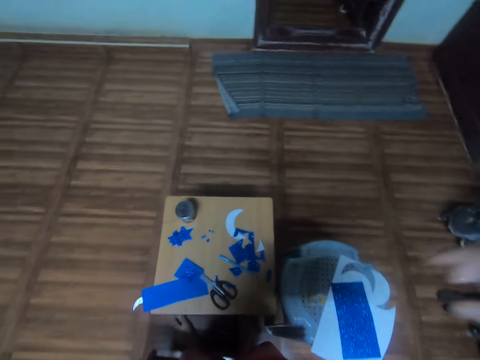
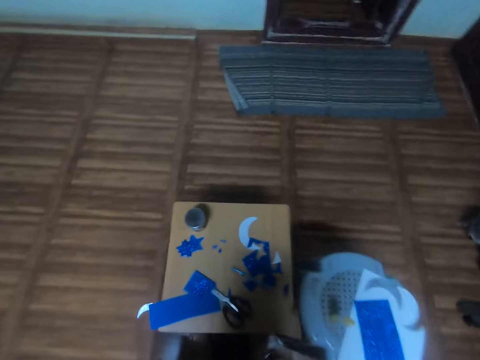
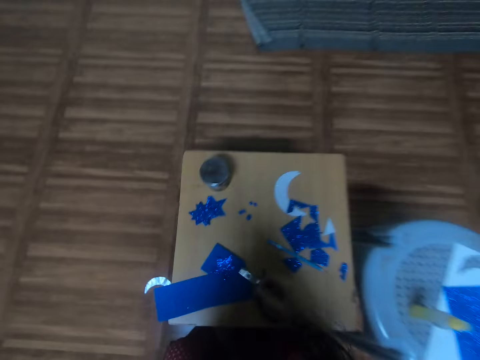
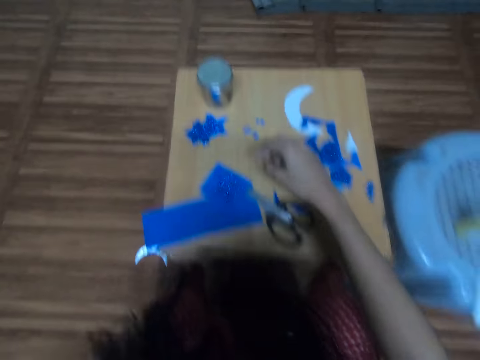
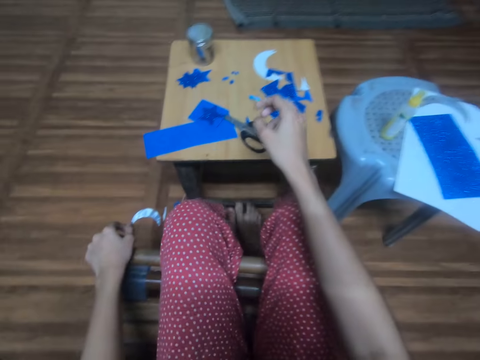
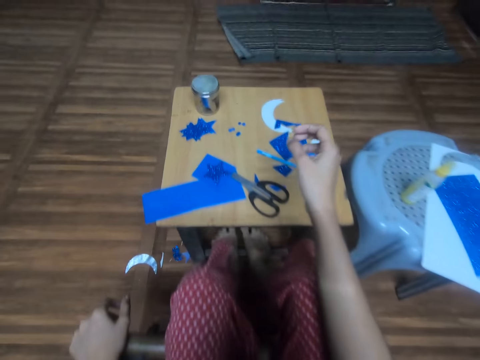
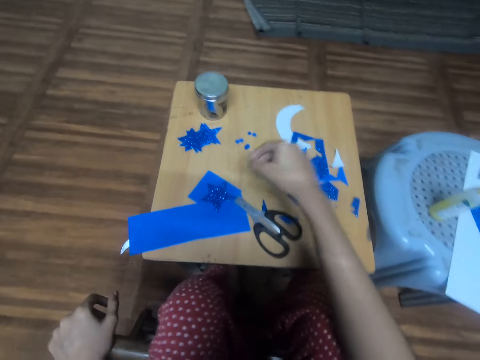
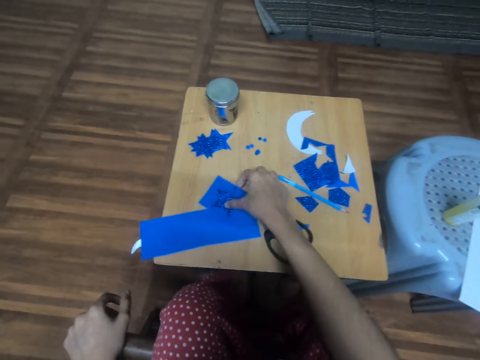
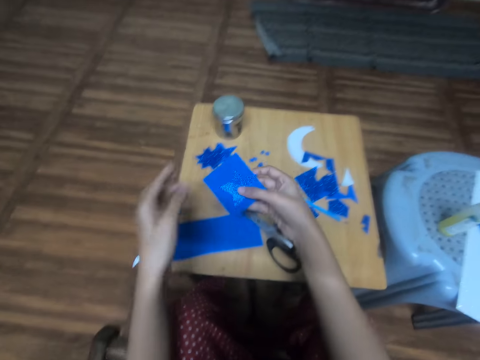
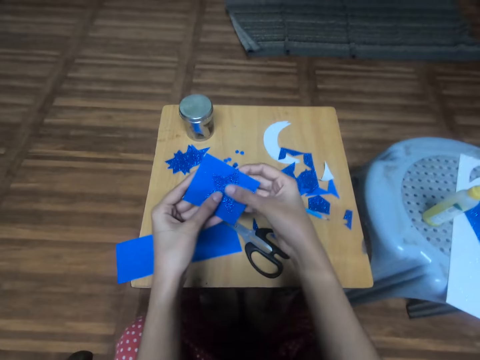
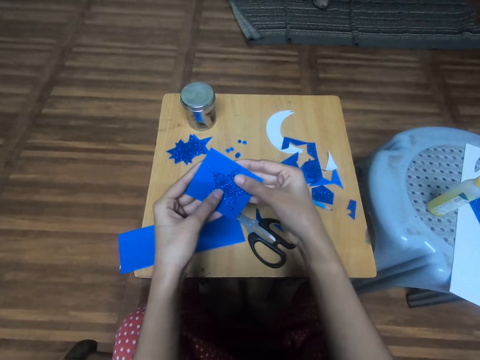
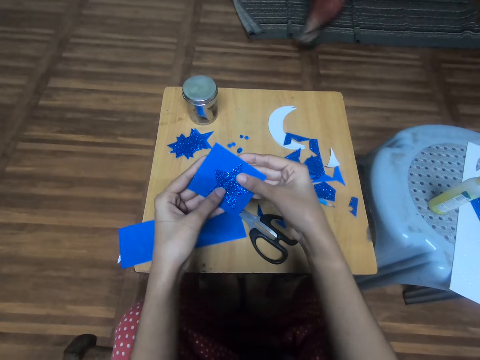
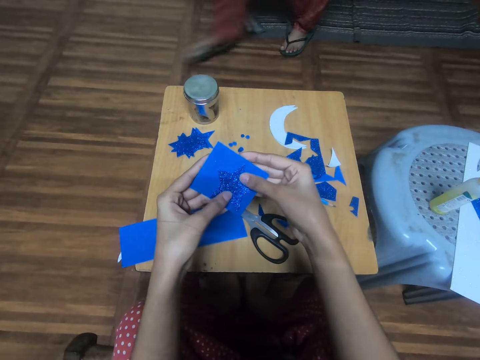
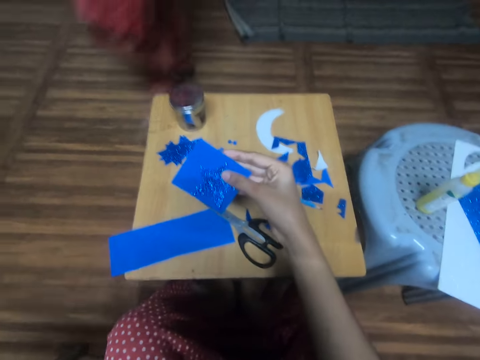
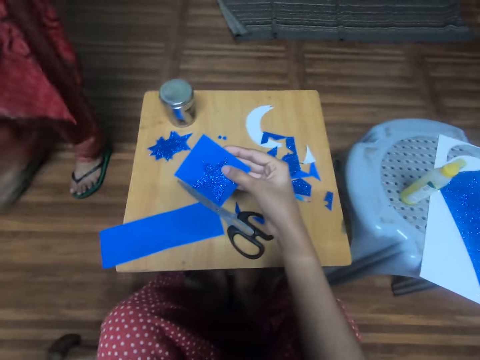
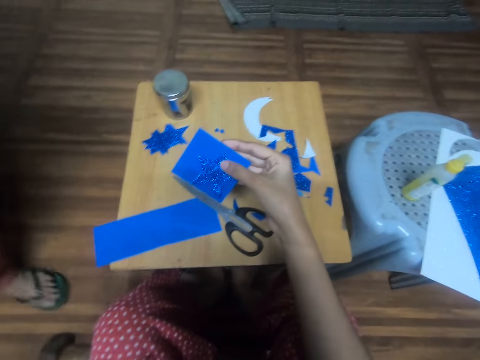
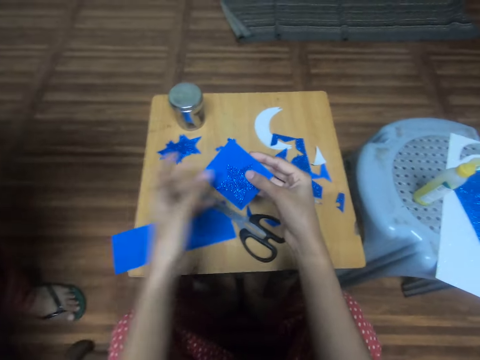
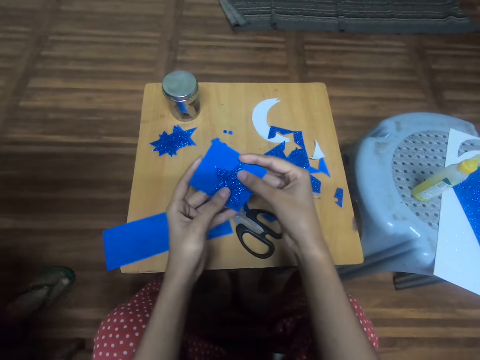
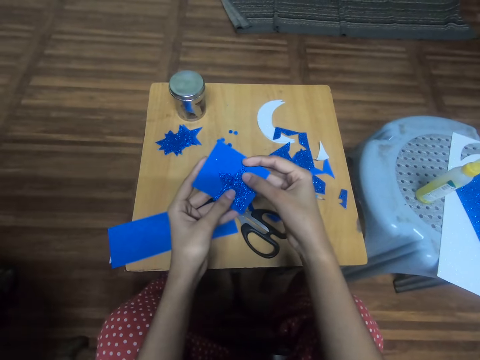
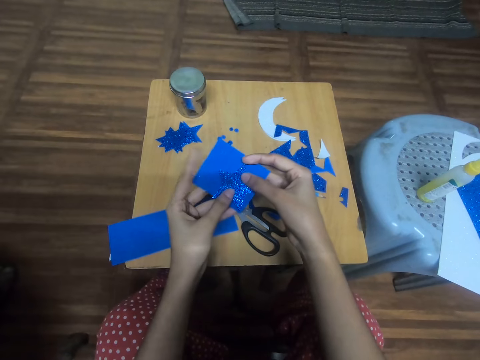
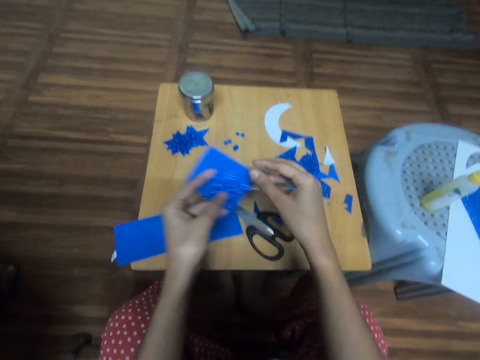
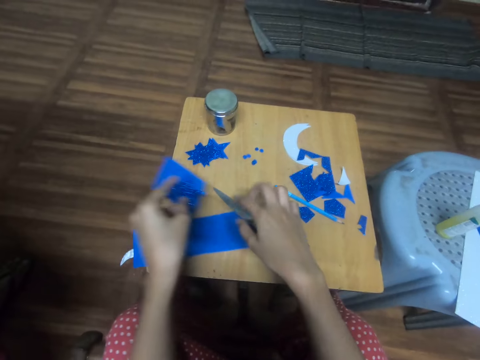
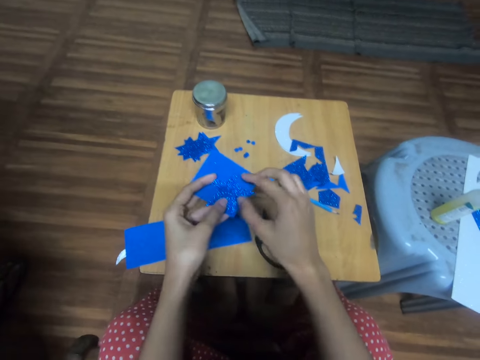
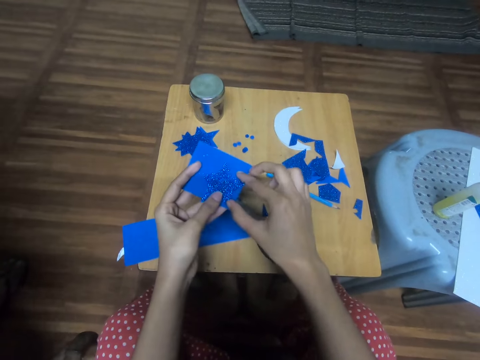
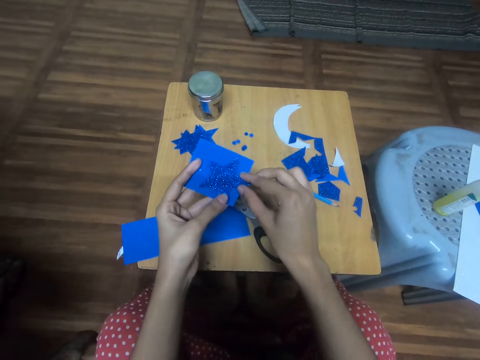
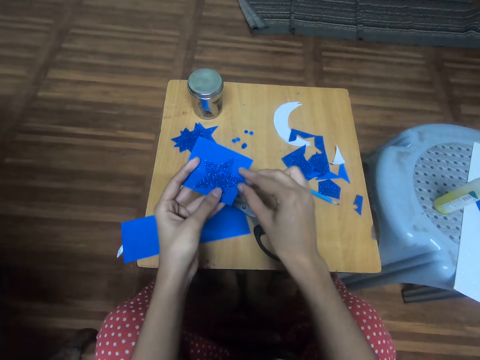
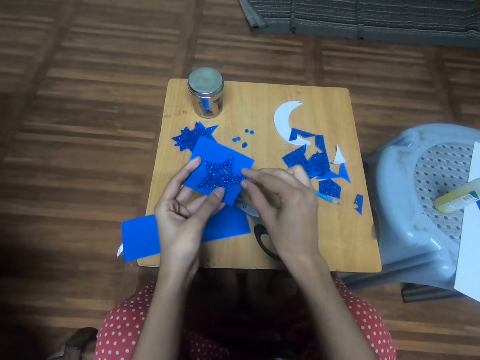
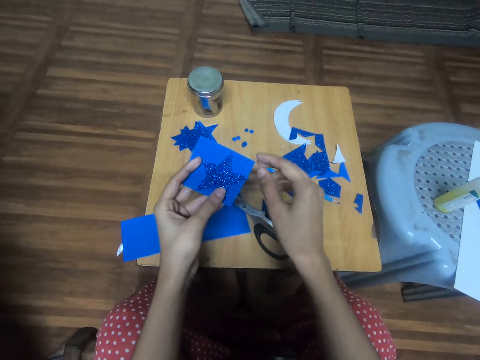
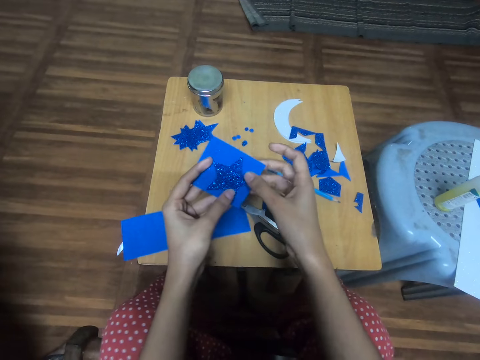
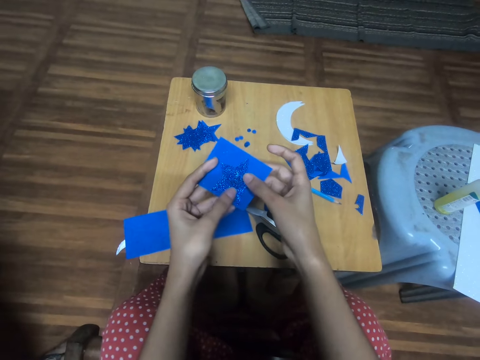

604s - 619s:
The camera wearer picks the pencil. They sit on the chair. They hold the craft paper with the right hand. They hold the craft paper with both hands. They pick a sticker. They hold the craft paper with the left hand.

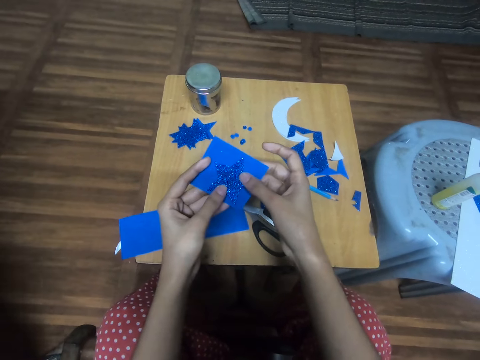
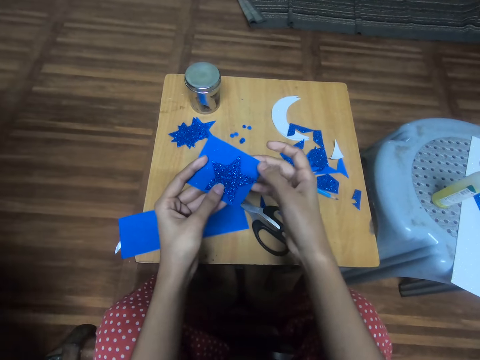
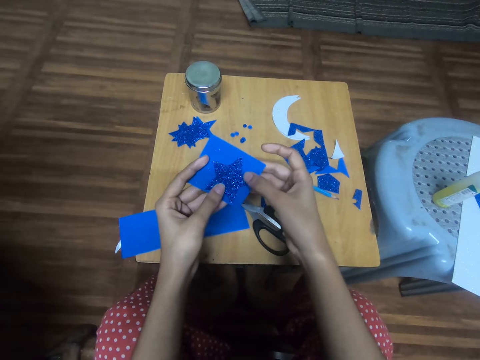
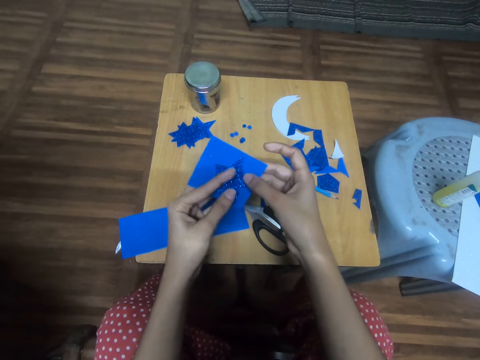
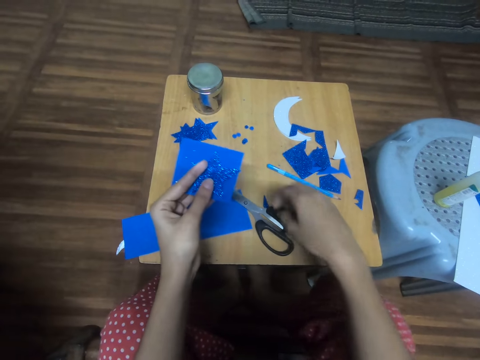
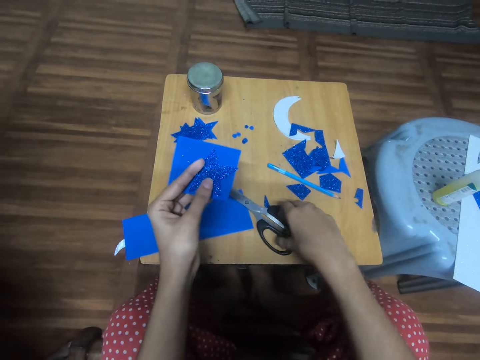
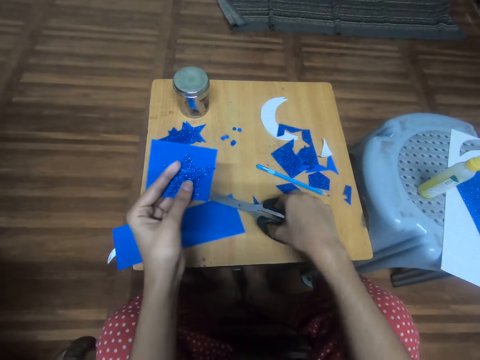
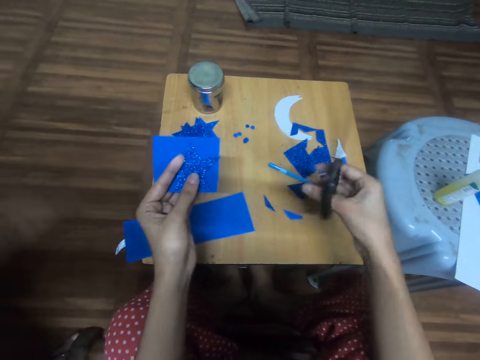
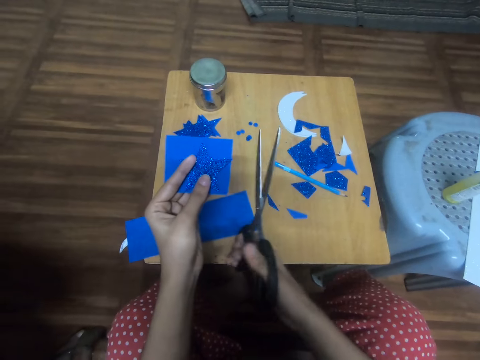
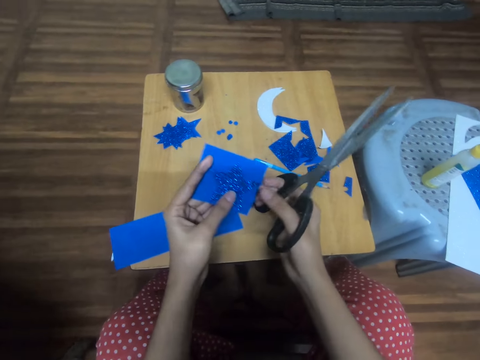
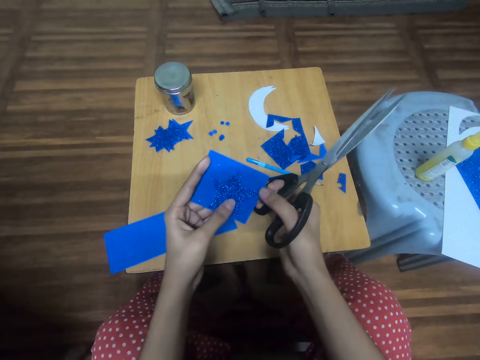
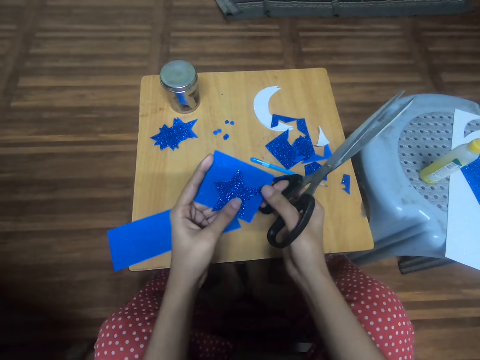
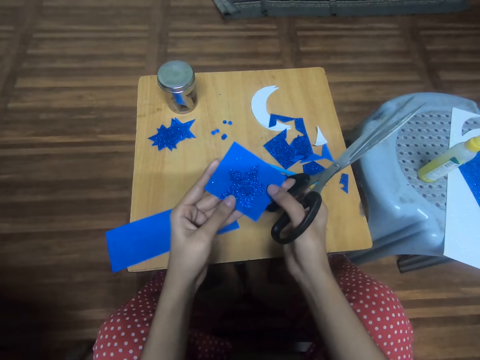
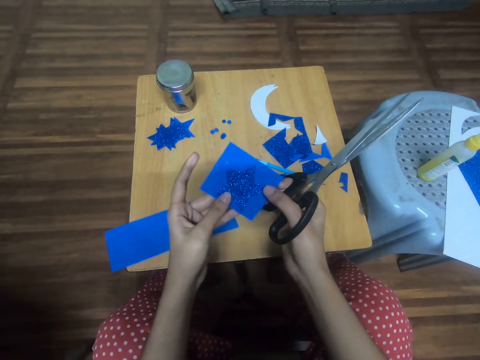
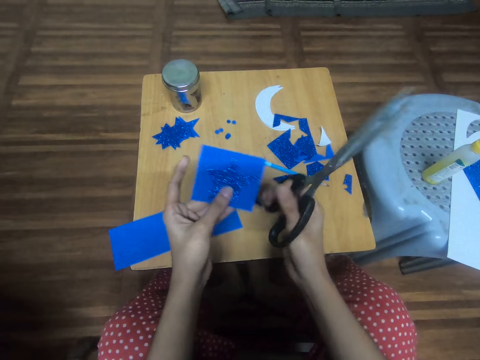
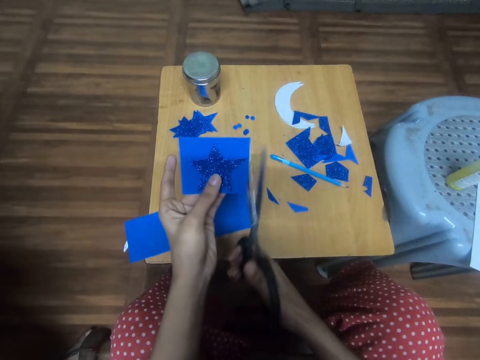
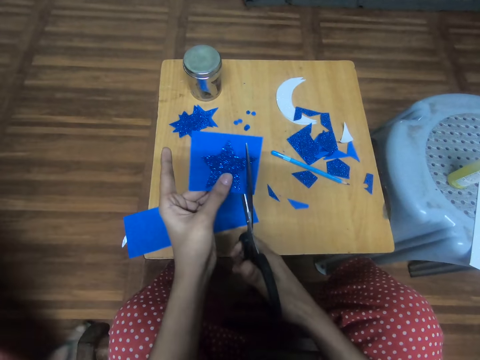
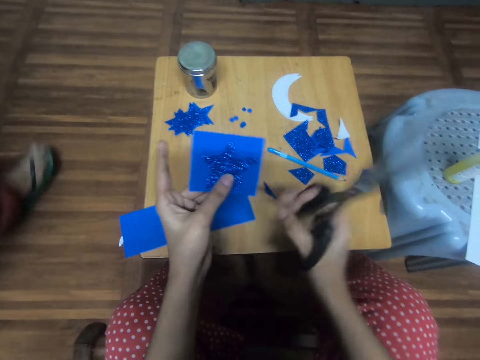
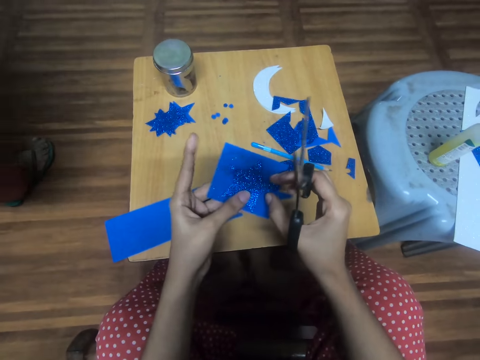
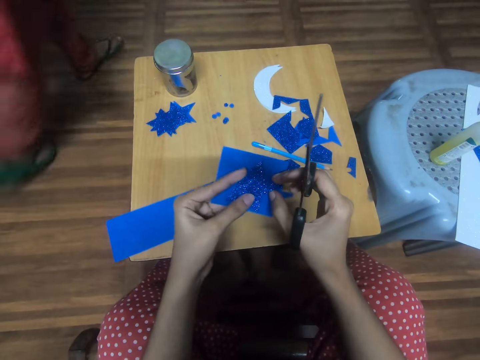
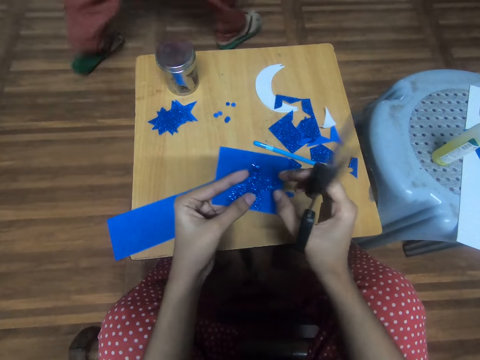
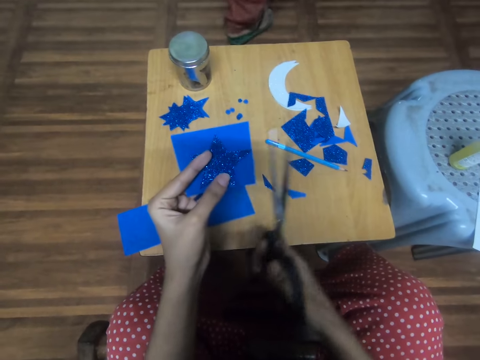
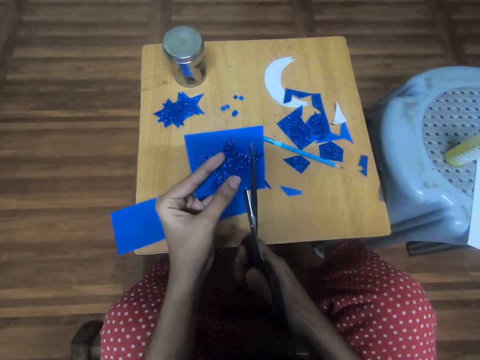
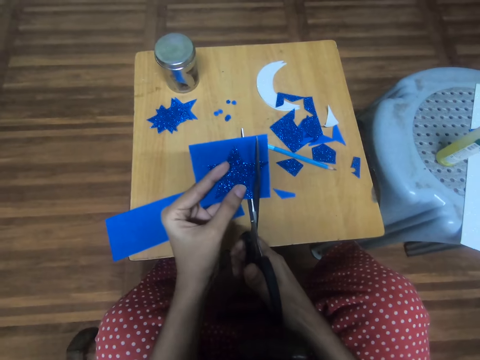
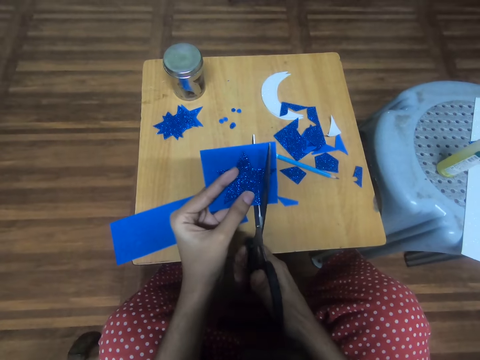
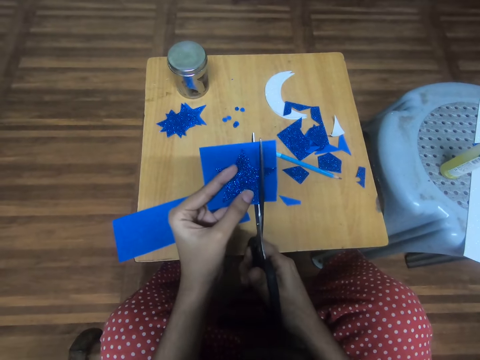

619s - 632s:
The camera wearer takes the scissors placed on the table. They position the scissors on the manila paper. They adjust the star-cutout on a card stock. A woman stands beside the camera wearer. A man walks around the room. The woman leaves the side of the camera wearer. The camera wearer looks at the manila paper and cuts the manila paper with the scissors.
